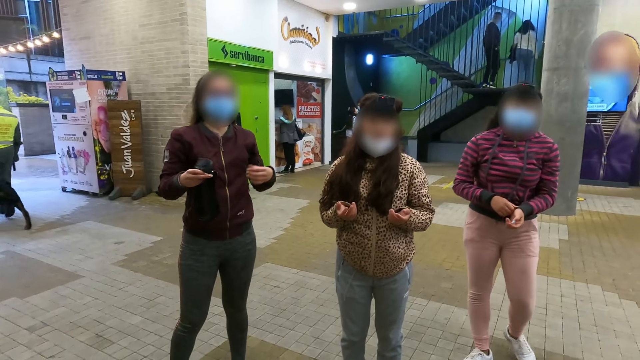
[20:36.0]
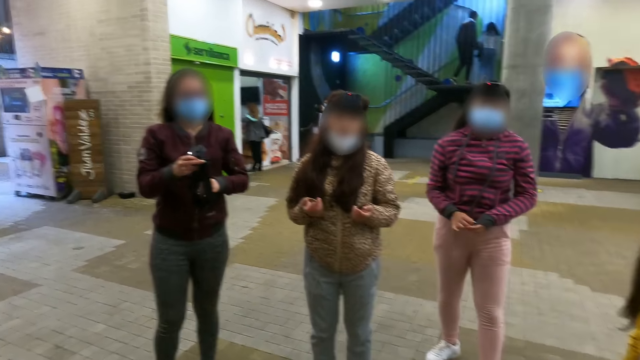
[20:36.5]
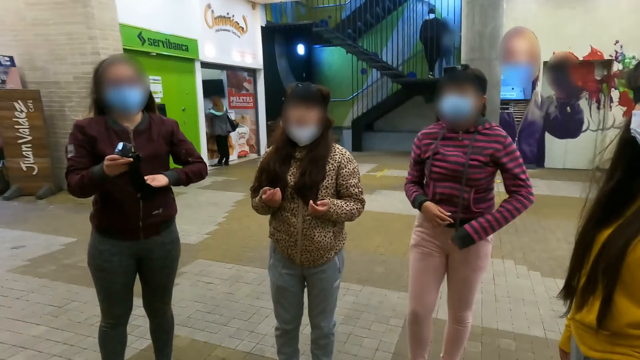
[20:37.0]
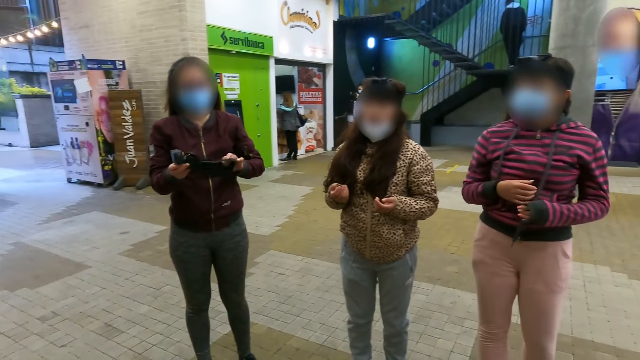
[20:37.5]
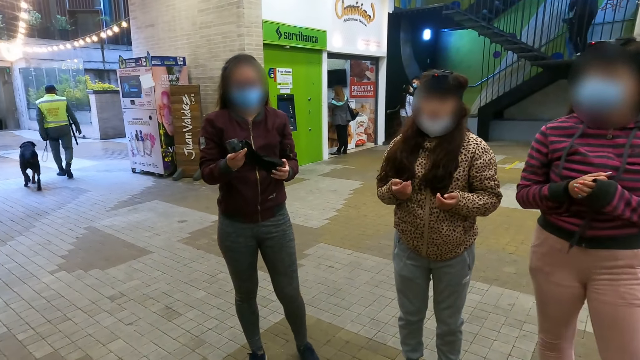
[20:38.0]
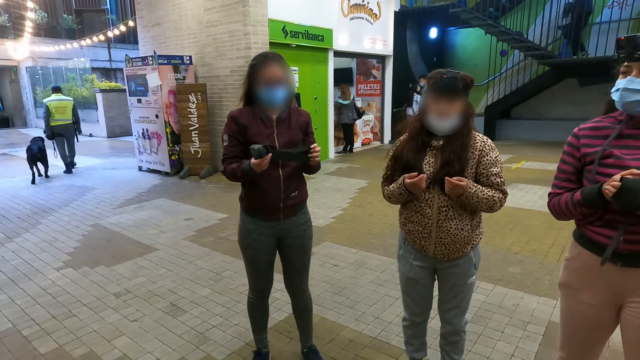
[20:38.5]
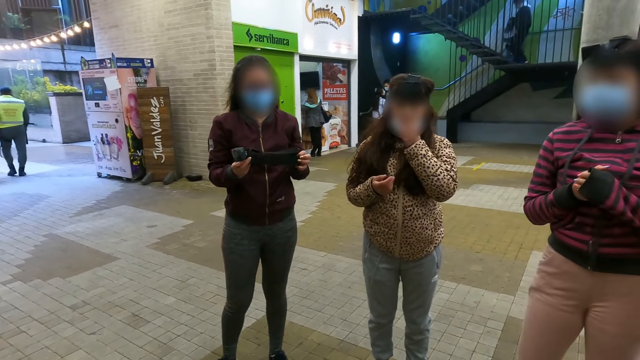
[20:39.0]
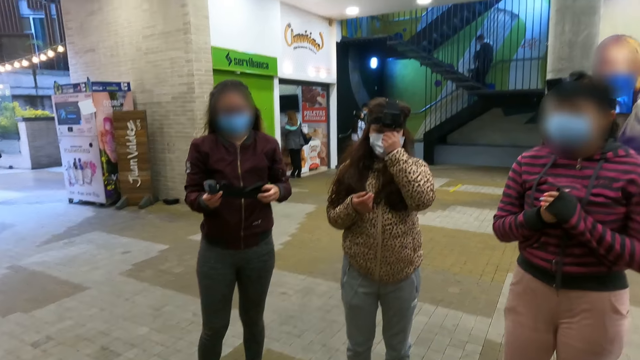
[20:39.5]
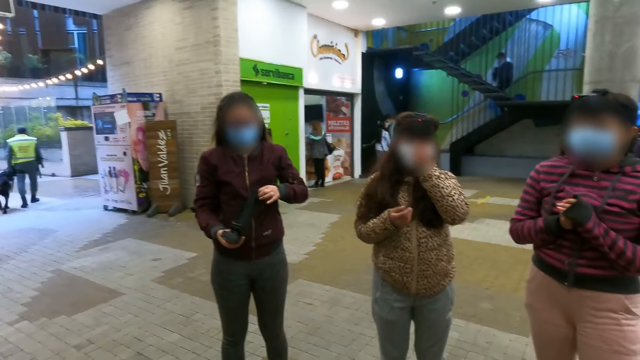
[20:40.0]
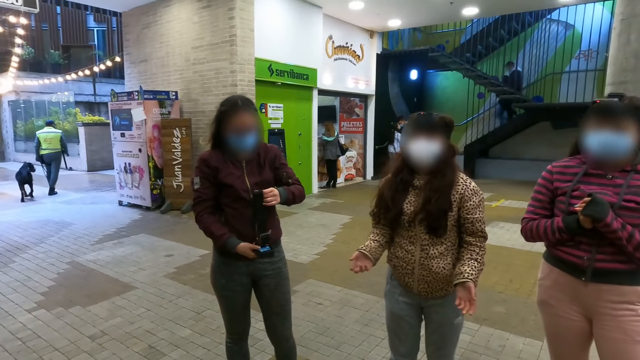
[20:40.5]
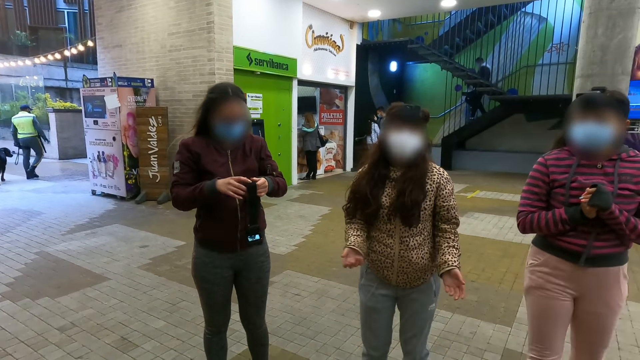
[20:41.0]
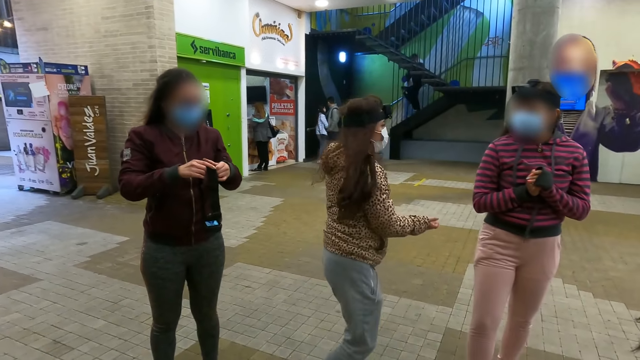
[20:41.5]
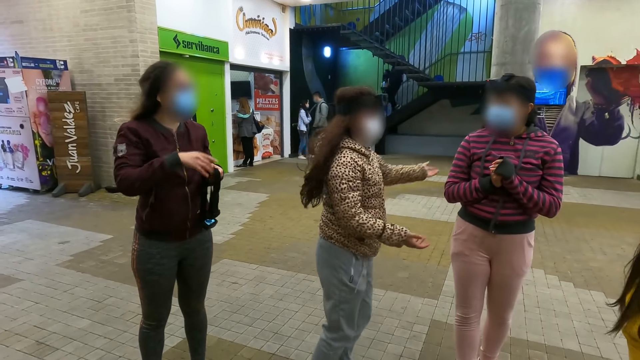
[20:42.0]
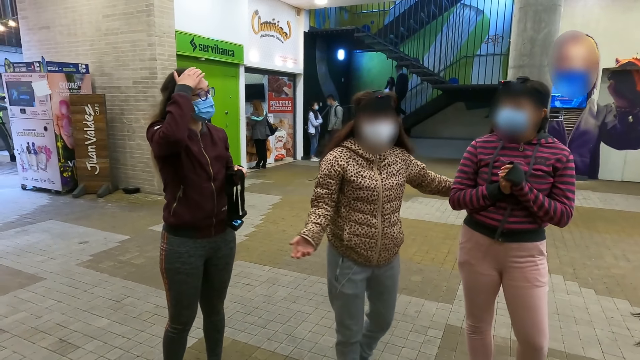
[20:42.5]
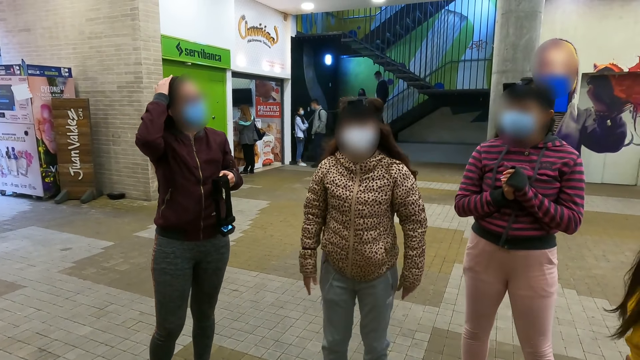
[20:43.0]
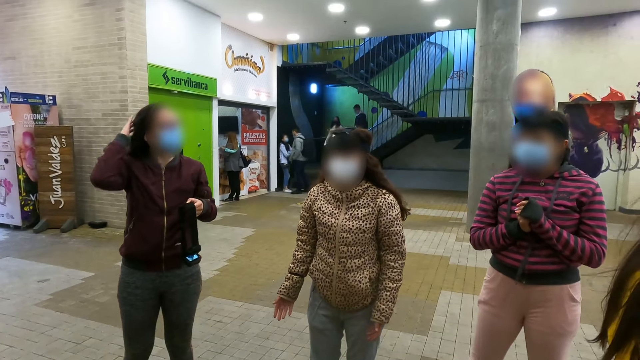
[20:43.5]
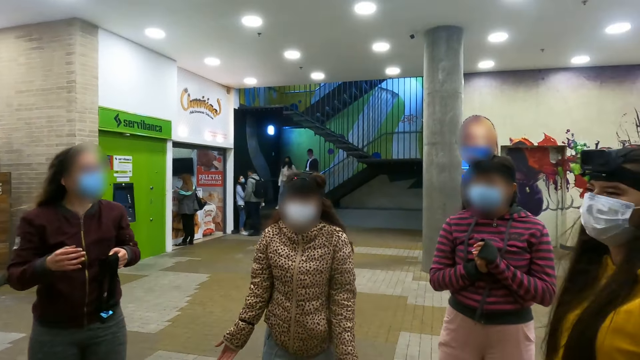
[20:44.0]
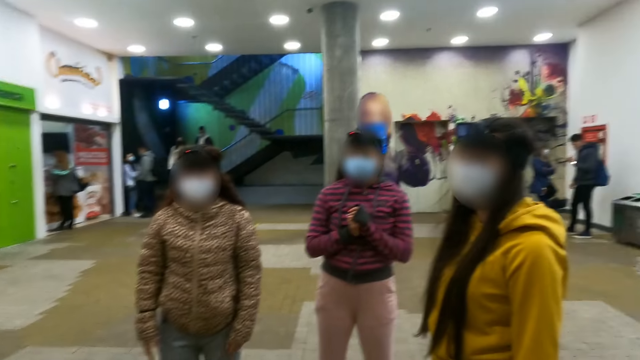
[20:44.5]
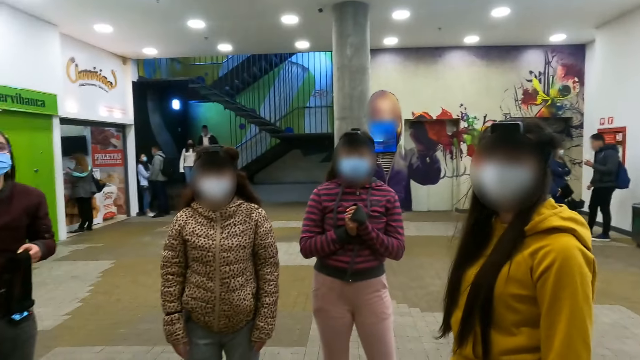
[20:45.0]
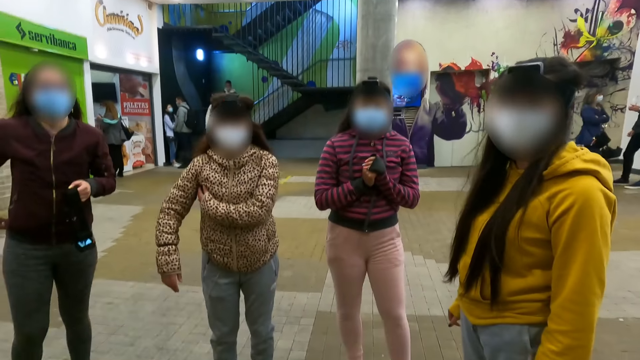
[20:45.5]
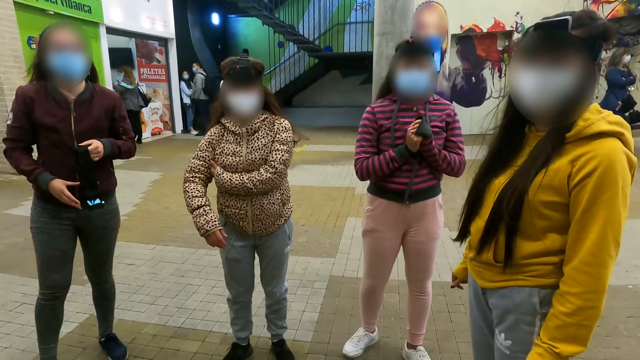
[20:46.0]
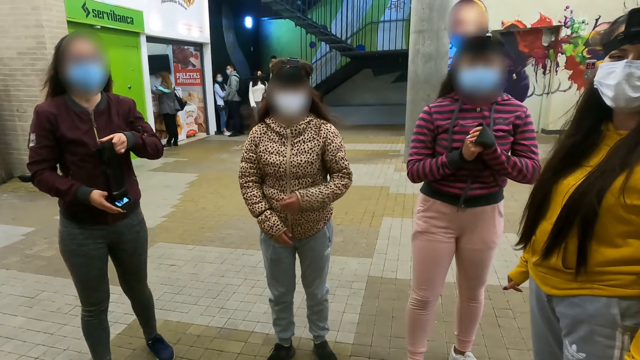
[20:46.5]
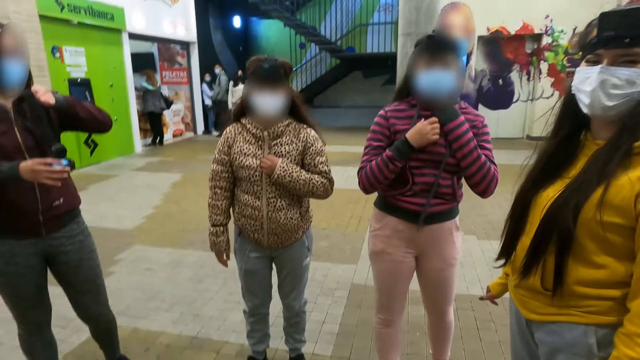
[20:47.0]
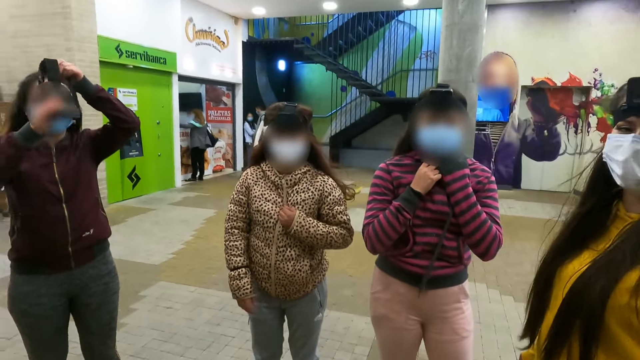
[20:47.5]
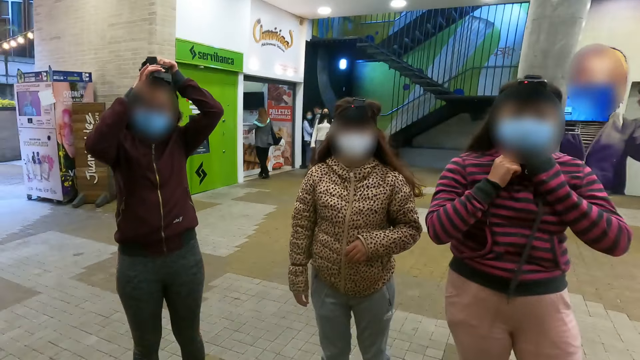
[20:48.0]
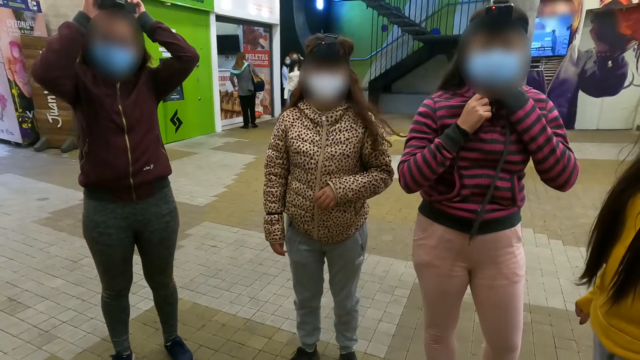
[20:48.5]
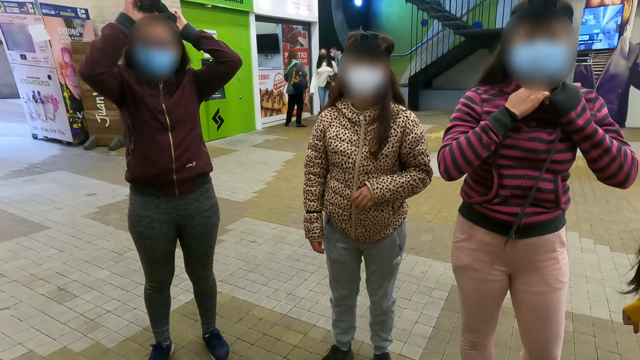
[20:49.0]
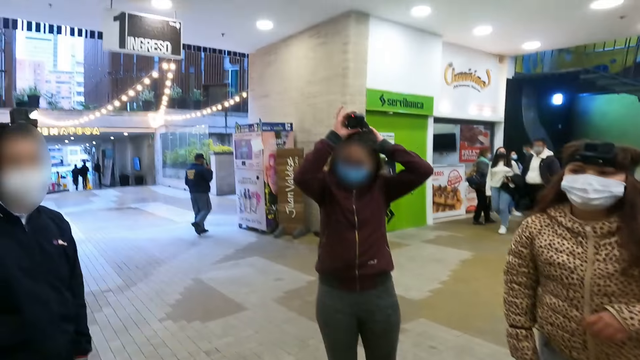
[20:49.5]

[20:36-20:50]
The camera wearer converses with a woman, a second woman and a third woman. The second woman converses with the camera wearer. A woman gestures. The camera wearer converses with the first woman, the second woman, the third woman and a fourth woman.

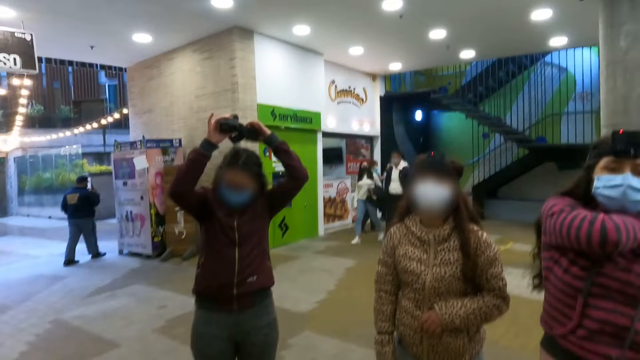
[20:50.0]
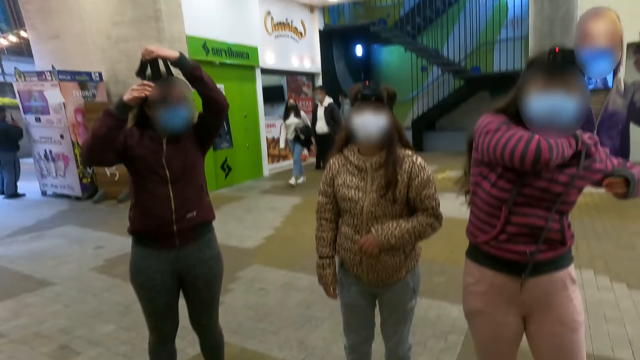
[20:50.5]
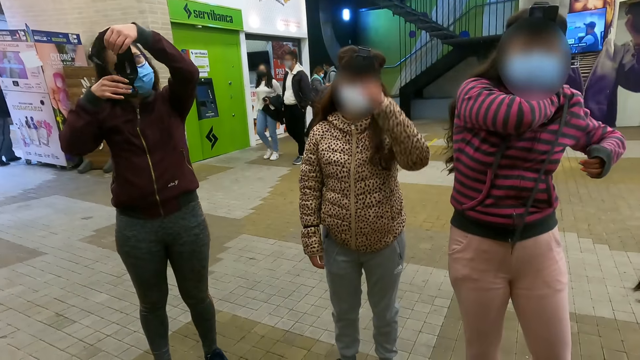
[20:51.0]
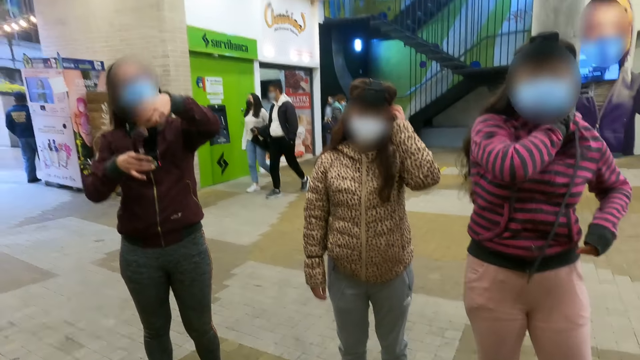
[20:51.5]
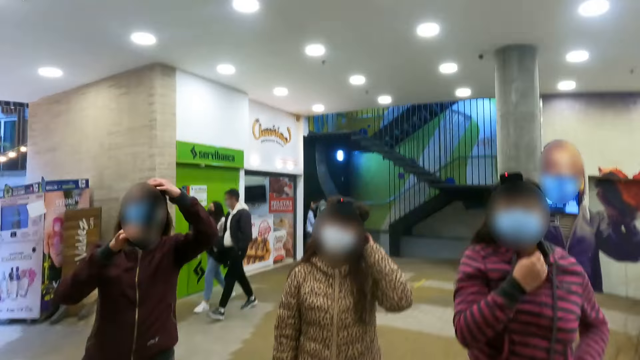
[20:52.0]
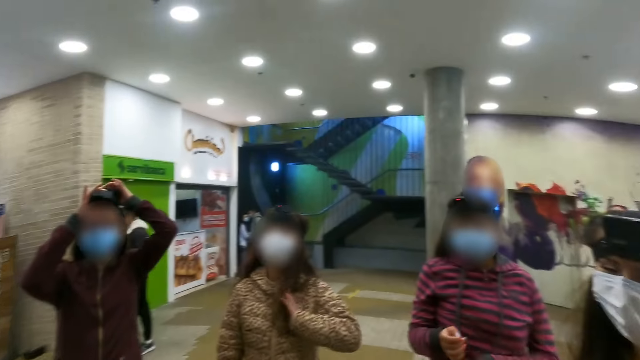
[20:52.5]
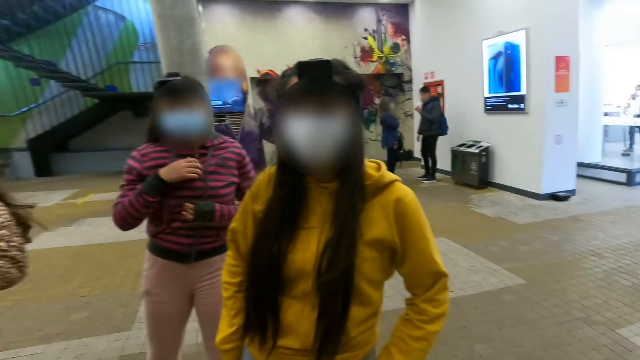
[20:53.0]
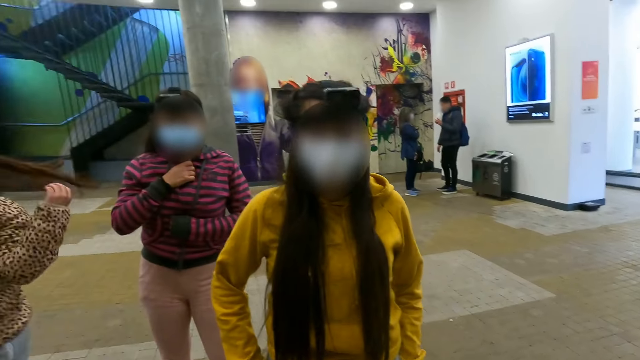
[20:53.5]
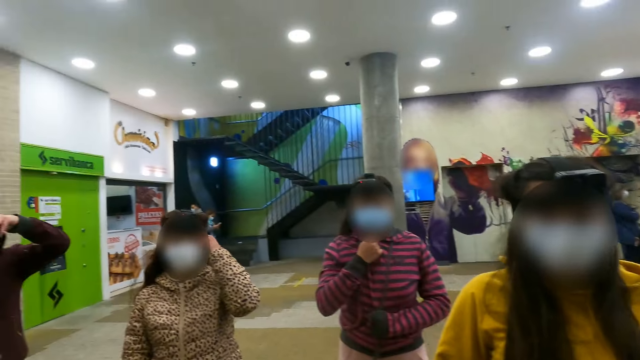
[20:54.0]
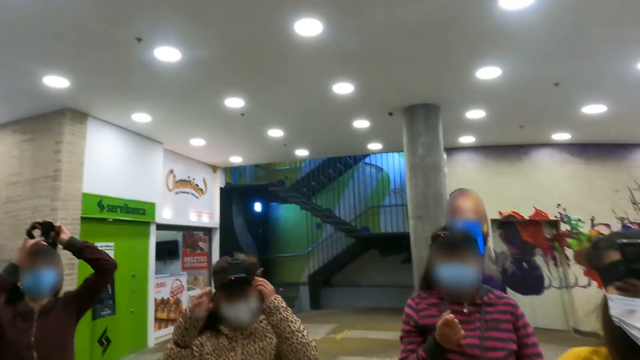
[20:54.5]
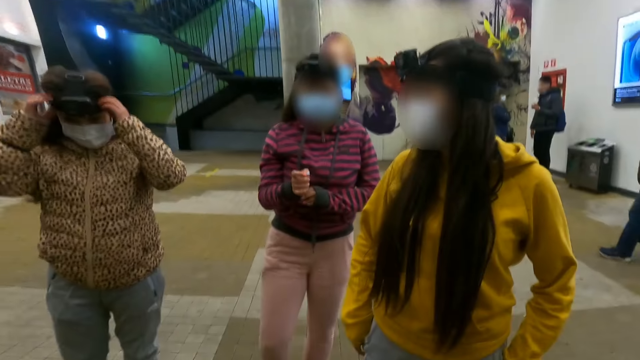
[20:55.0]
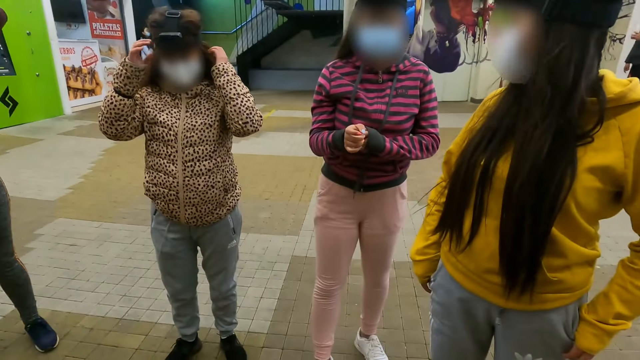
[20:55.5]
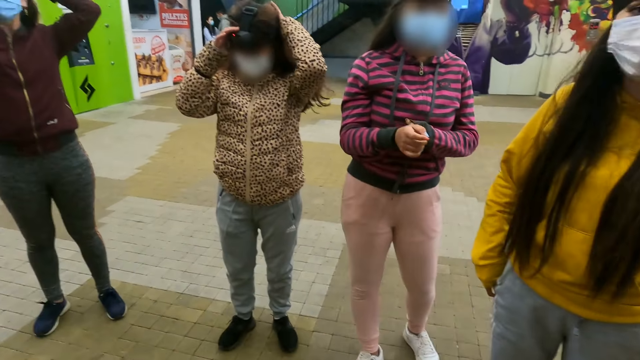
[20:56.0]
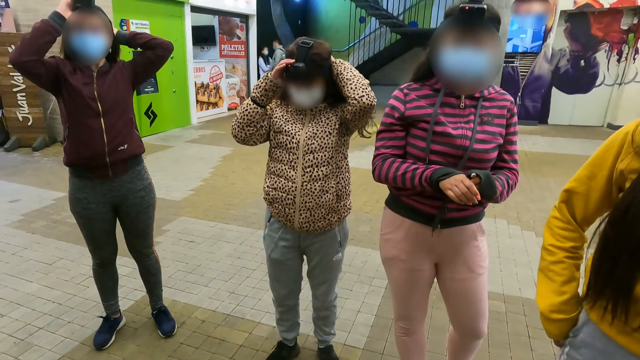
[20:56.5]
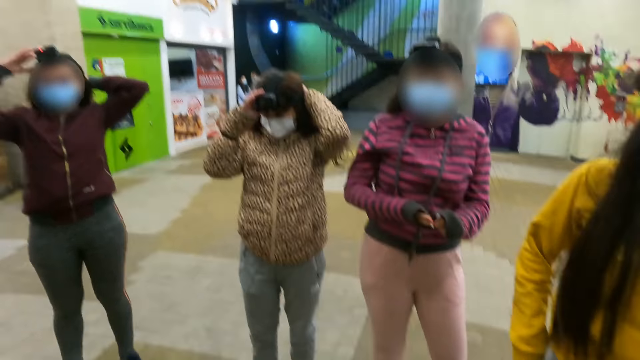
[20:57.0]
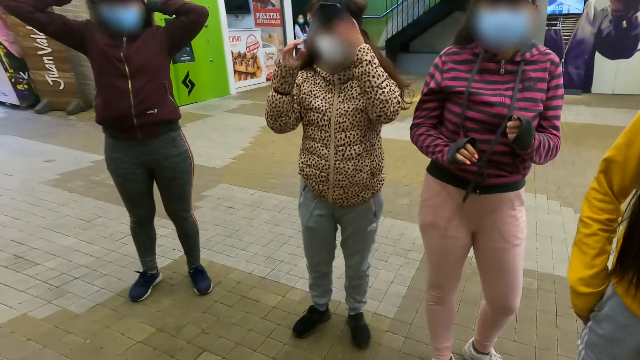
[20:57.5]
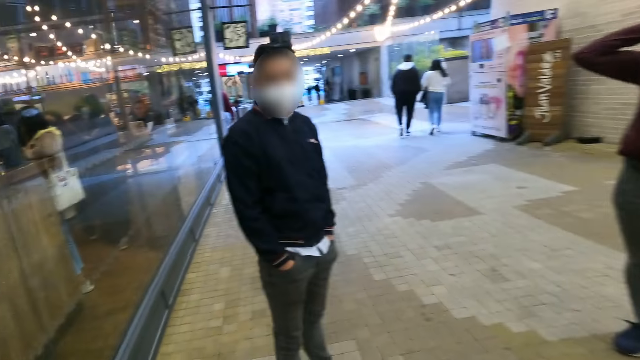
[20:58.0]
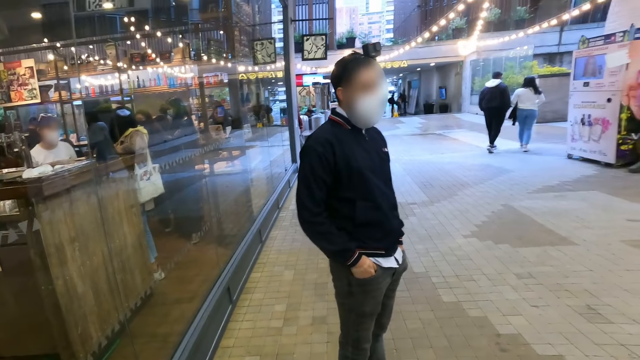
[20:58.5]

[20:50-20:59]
The camera wearer looks around. They turn left and look at a man.
